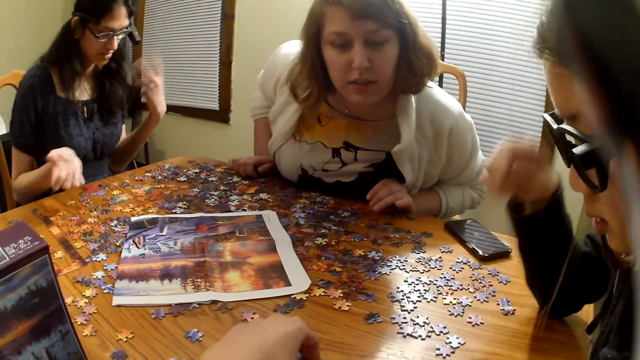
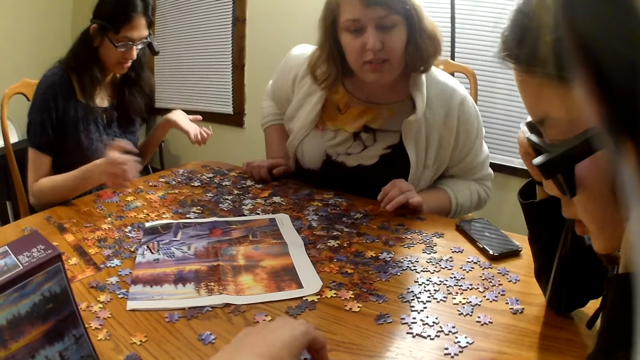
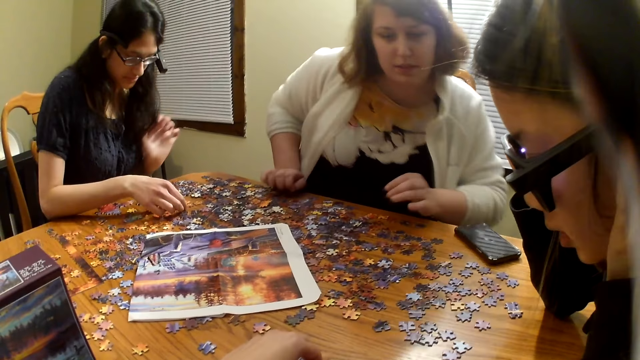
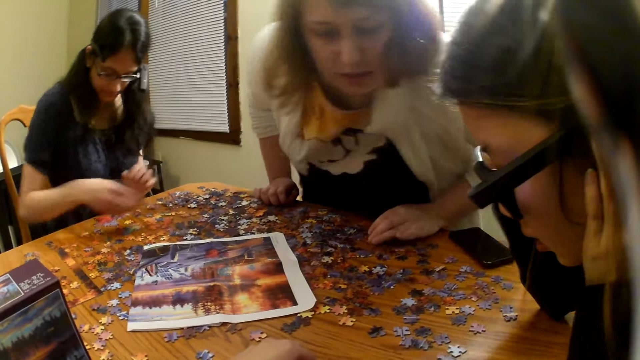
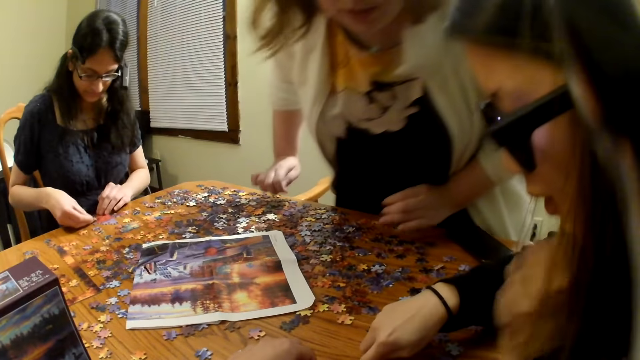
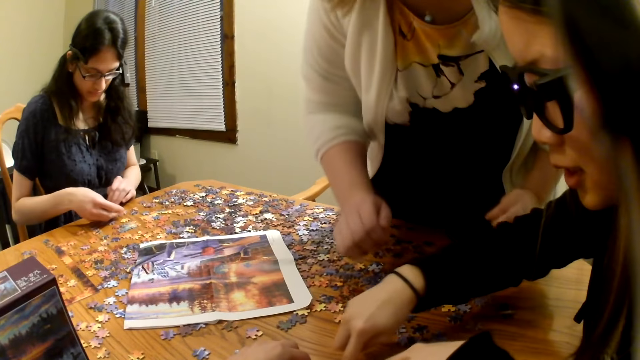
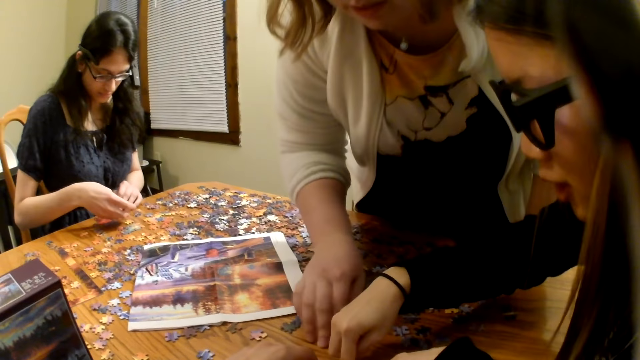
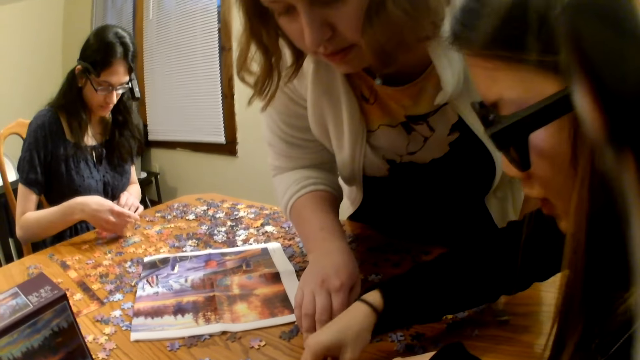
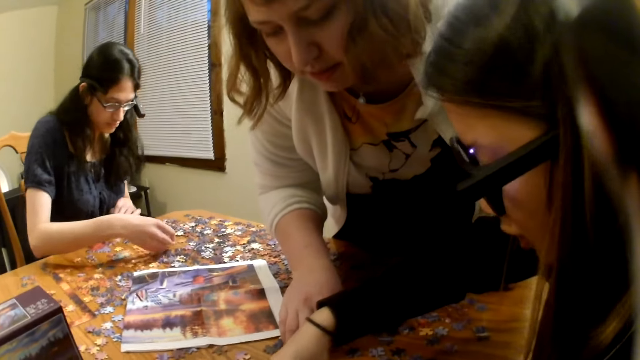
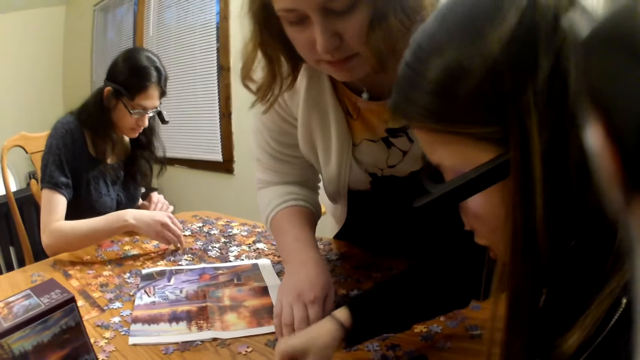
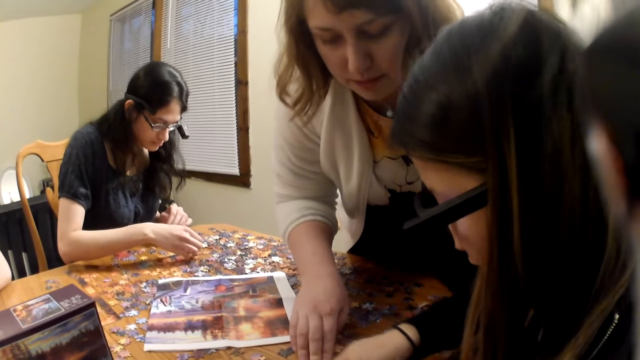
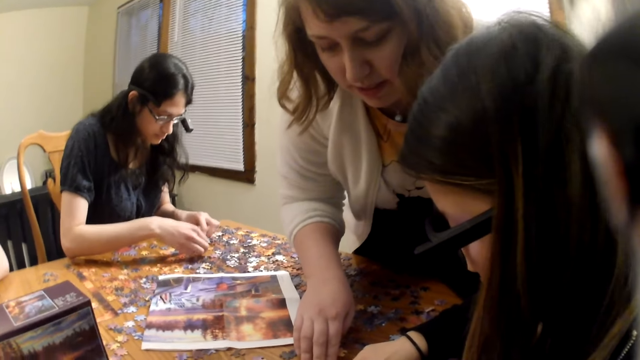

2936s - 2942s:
The camera wearer fixes the board game material.

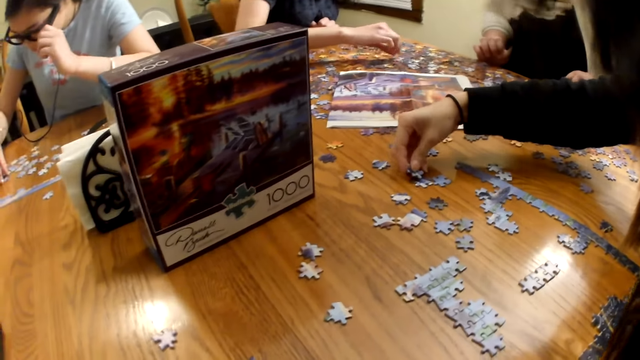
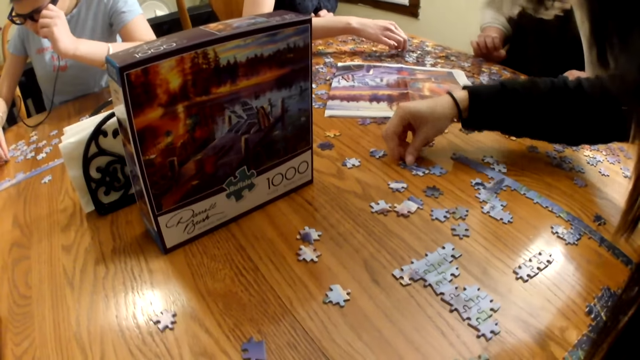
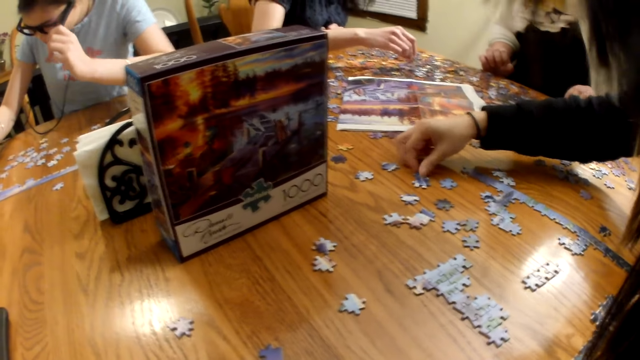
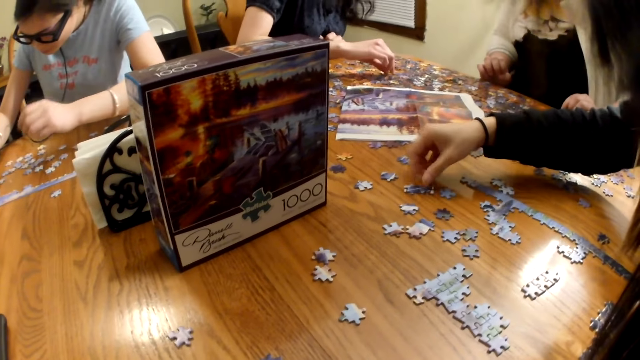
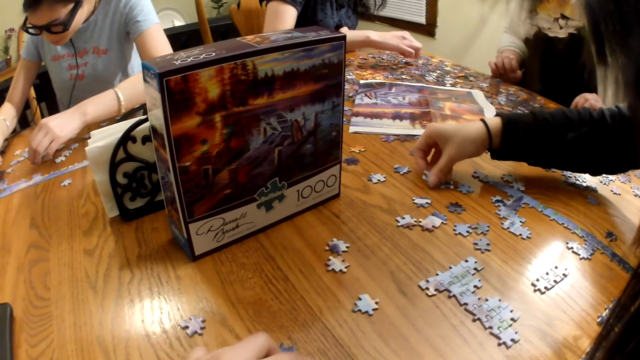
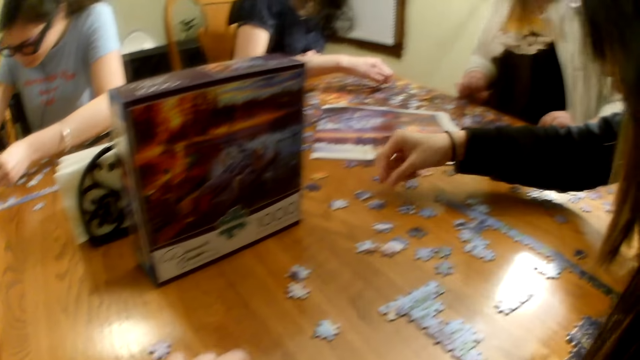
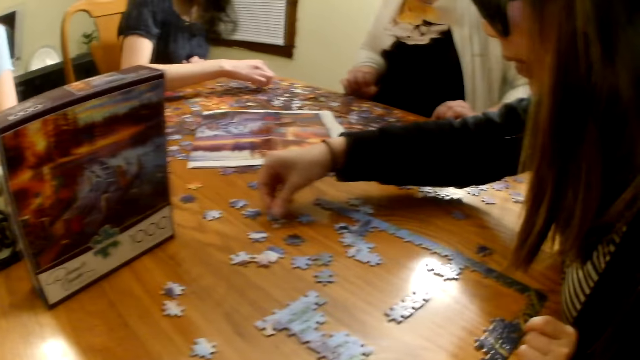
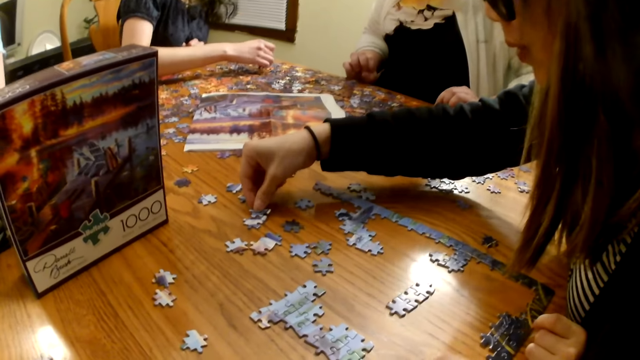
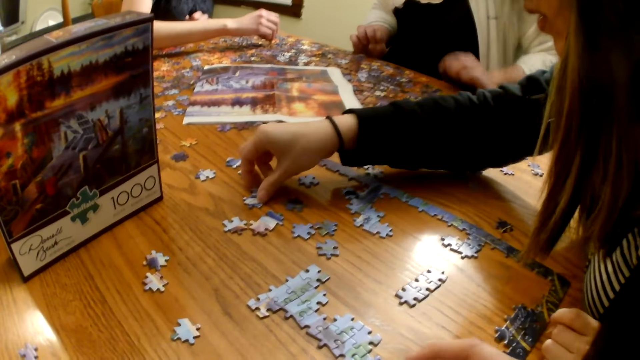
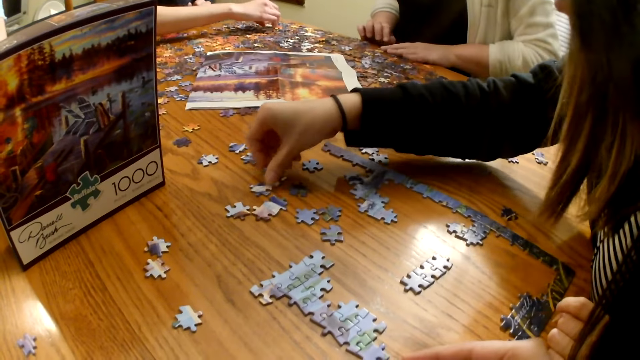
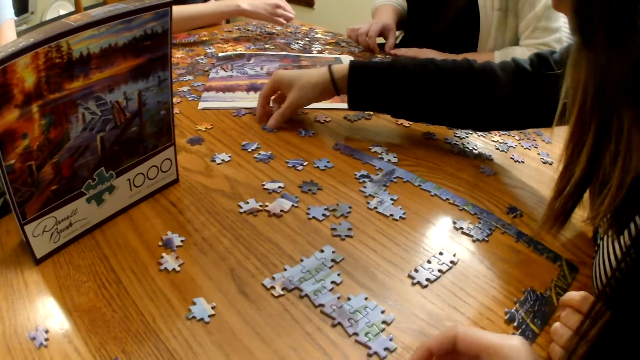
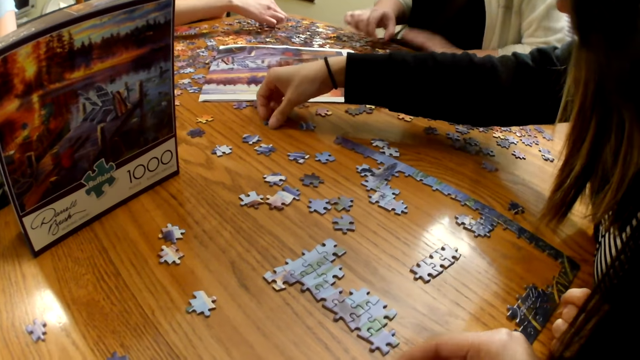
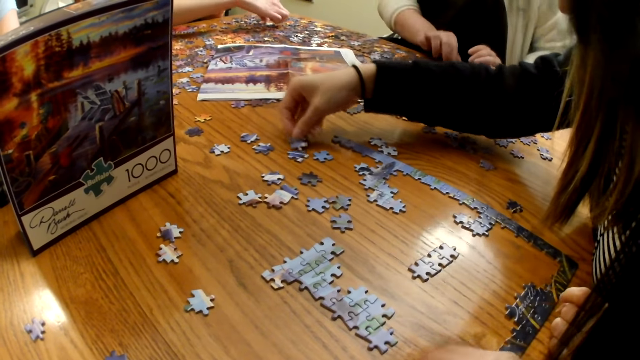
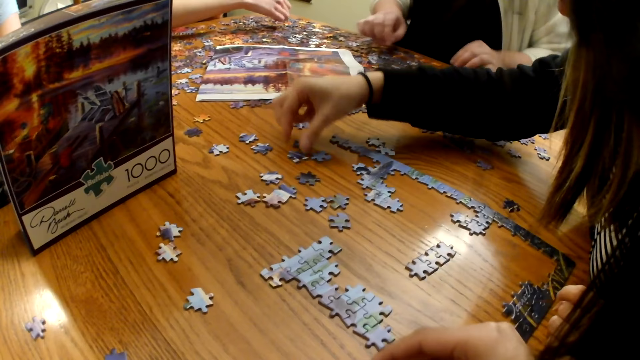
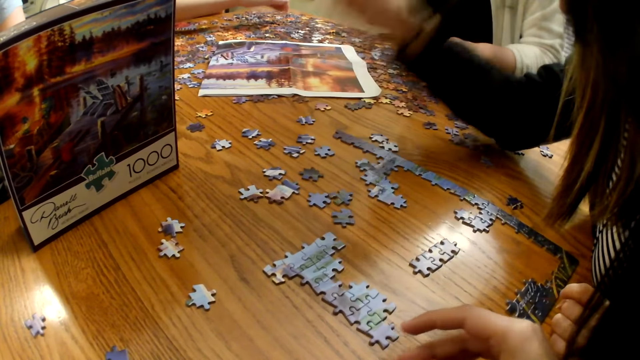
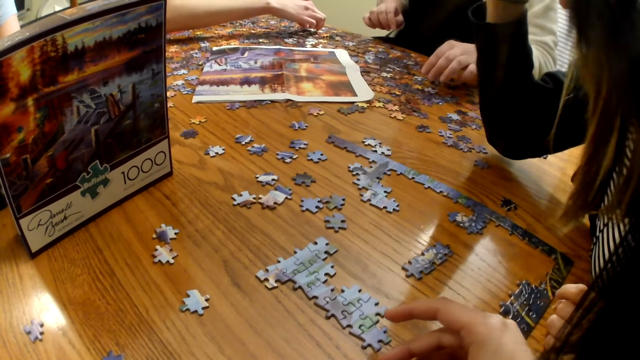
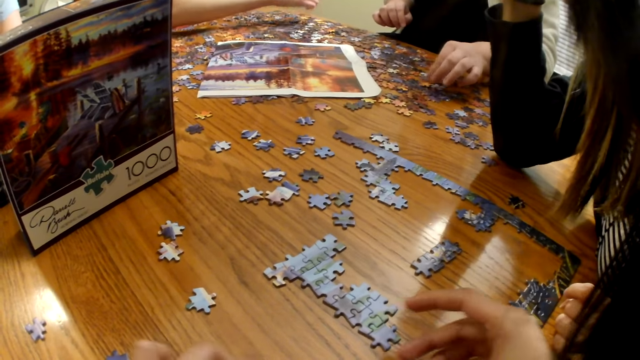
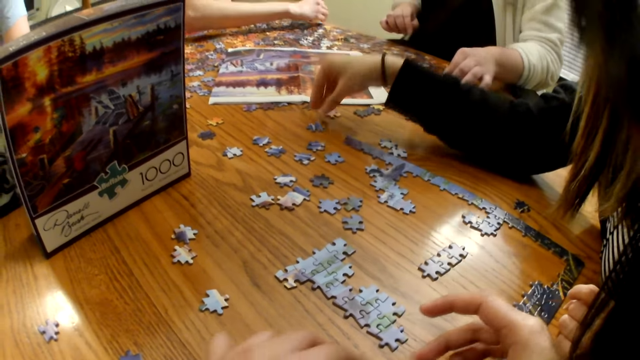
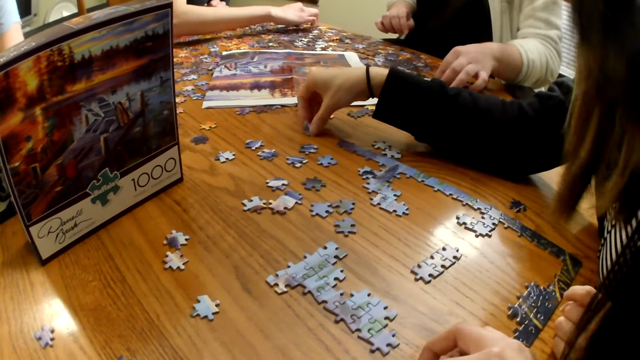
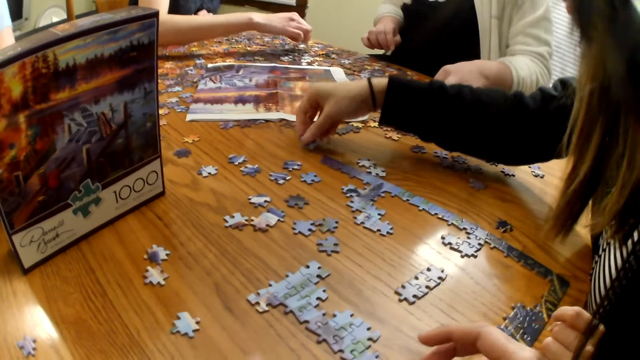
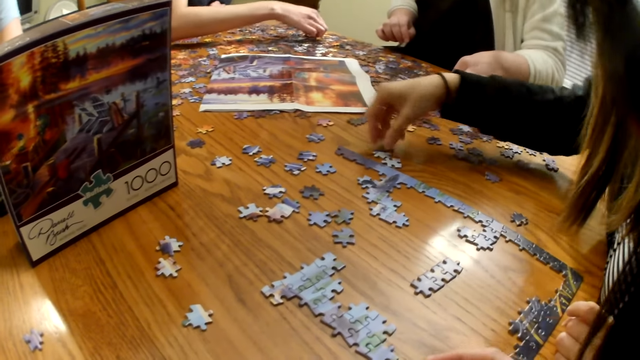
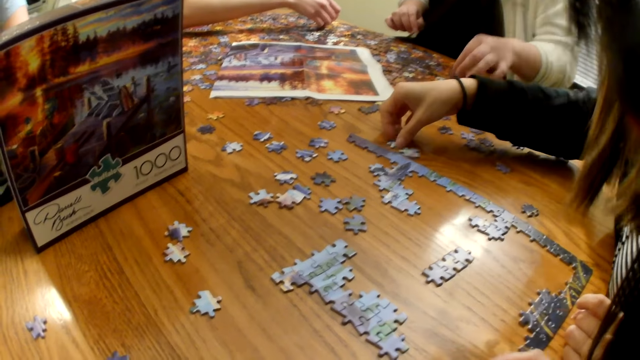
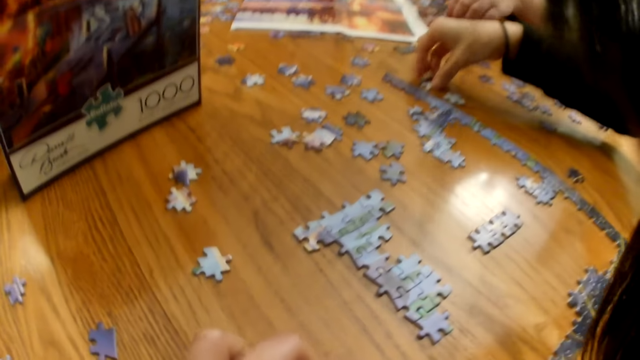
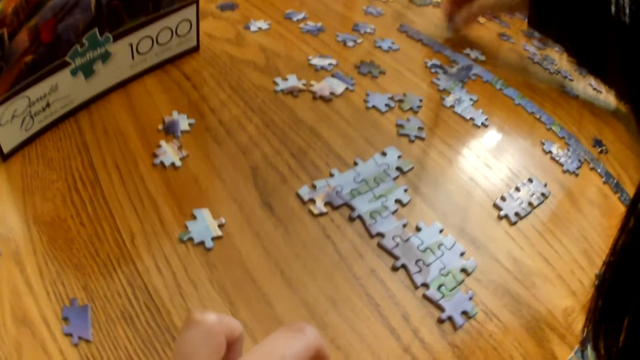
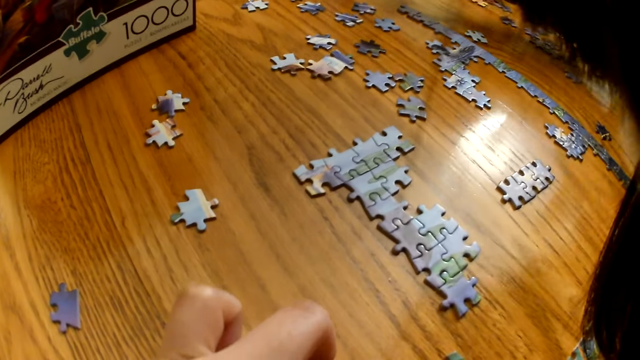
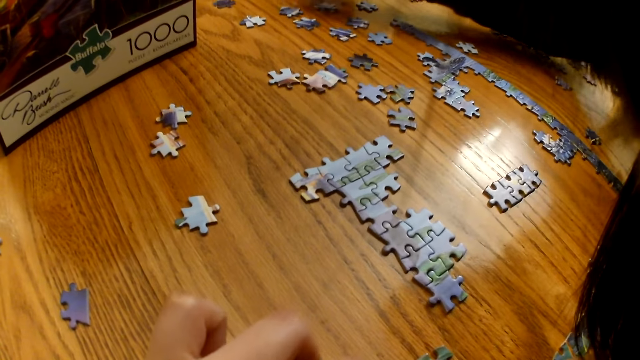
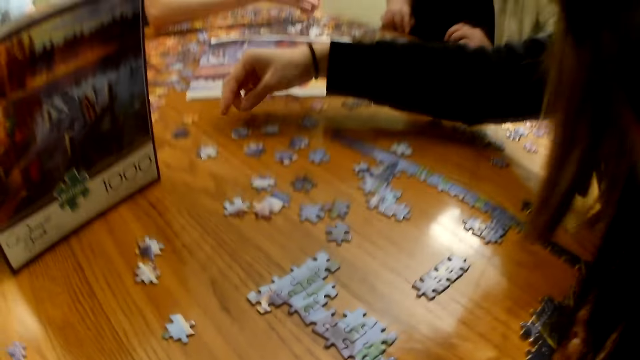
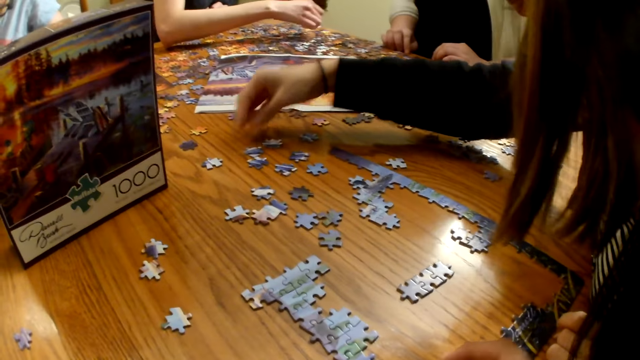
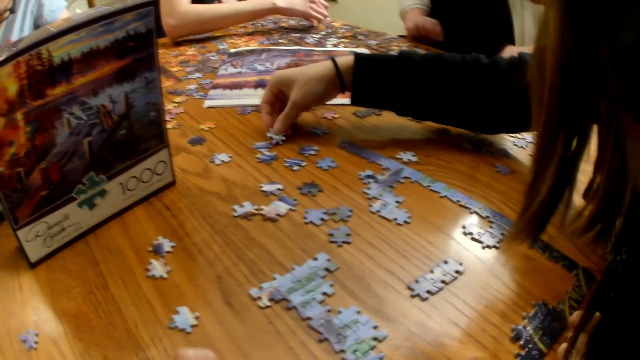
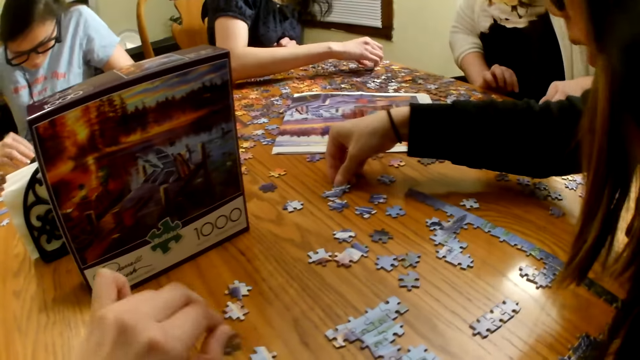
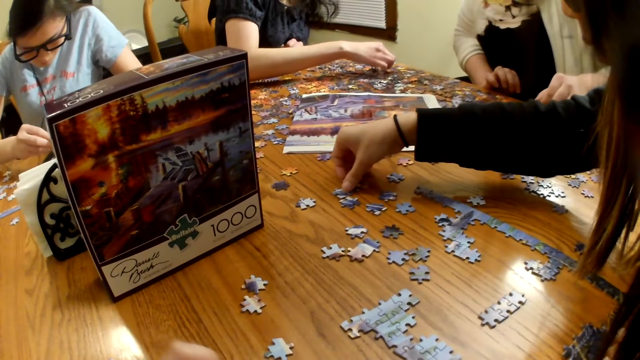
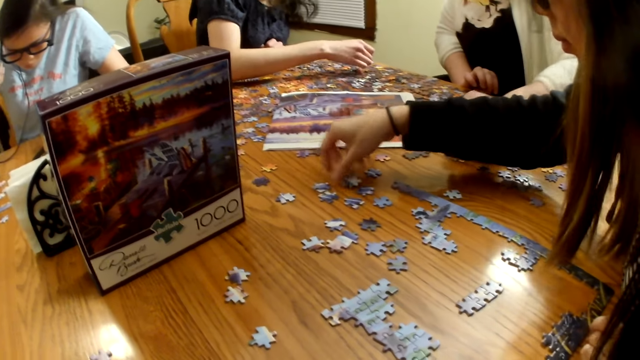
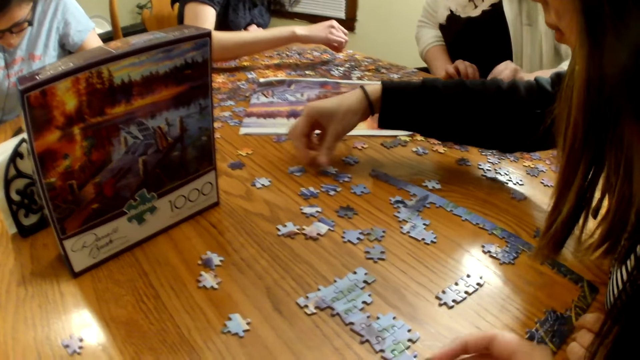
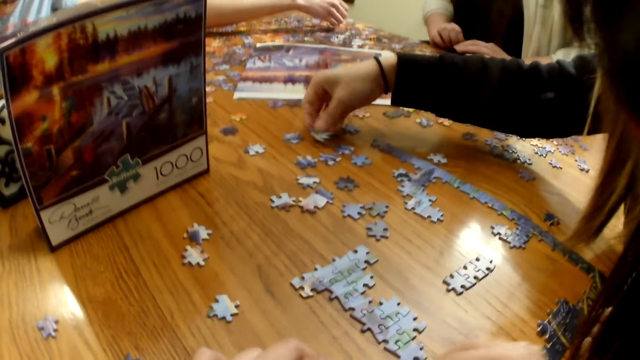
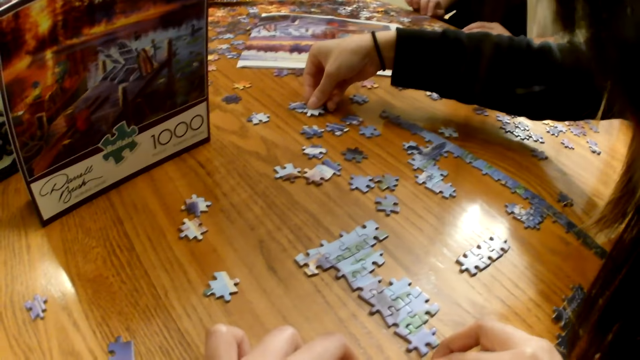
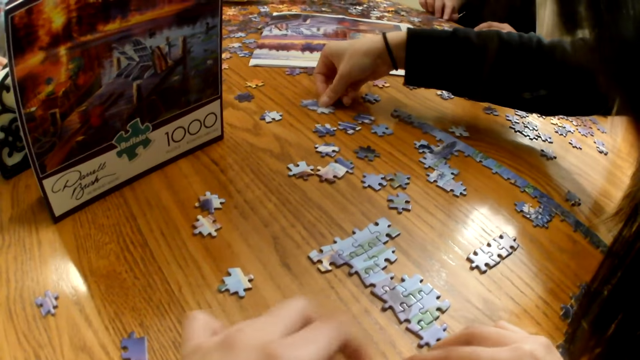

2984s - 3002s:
A female picks the board game material.
